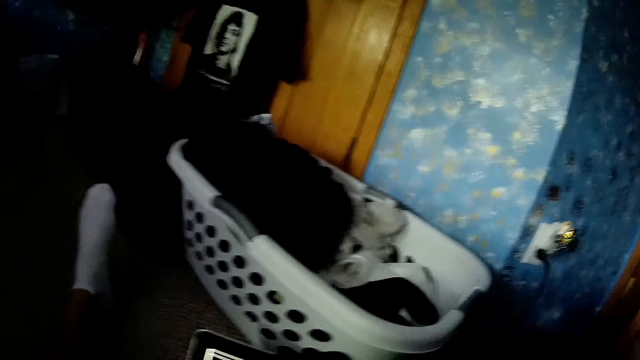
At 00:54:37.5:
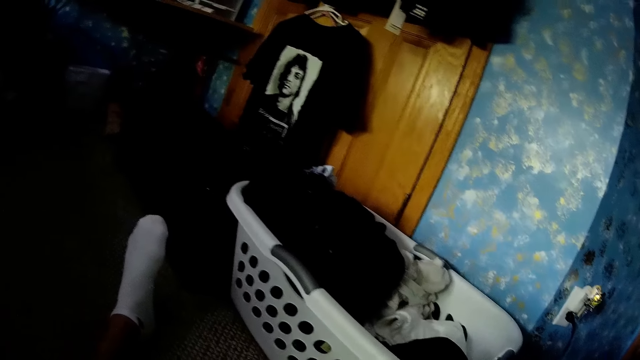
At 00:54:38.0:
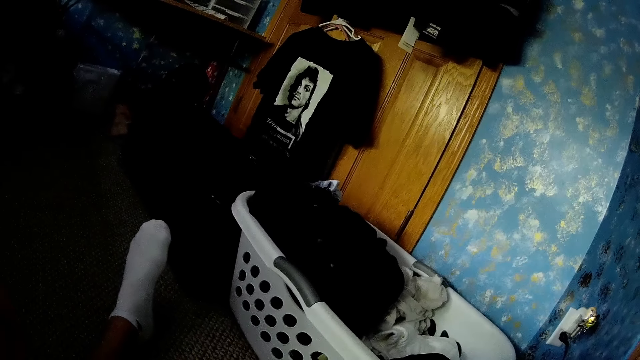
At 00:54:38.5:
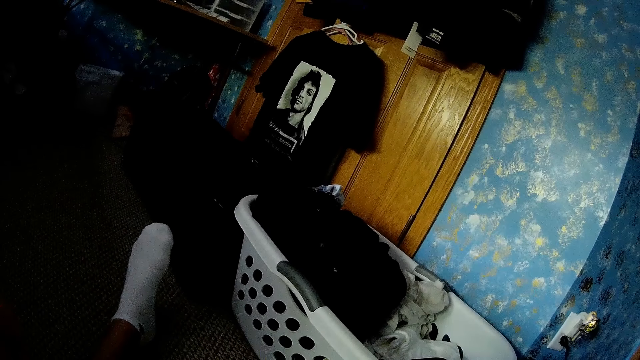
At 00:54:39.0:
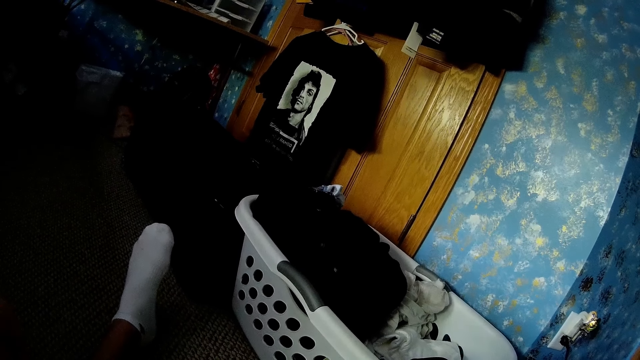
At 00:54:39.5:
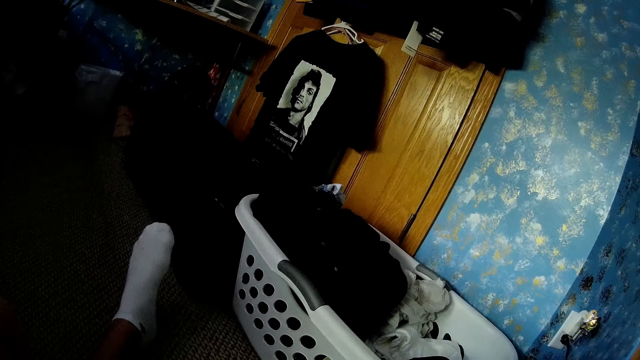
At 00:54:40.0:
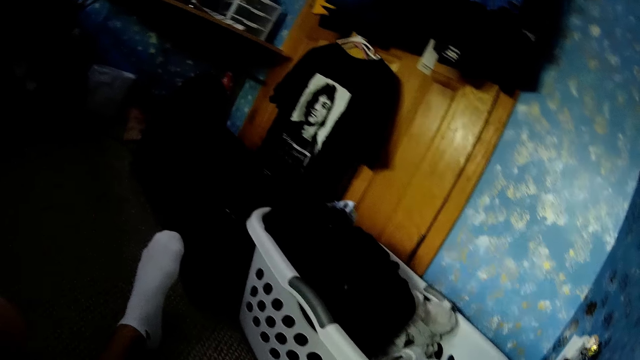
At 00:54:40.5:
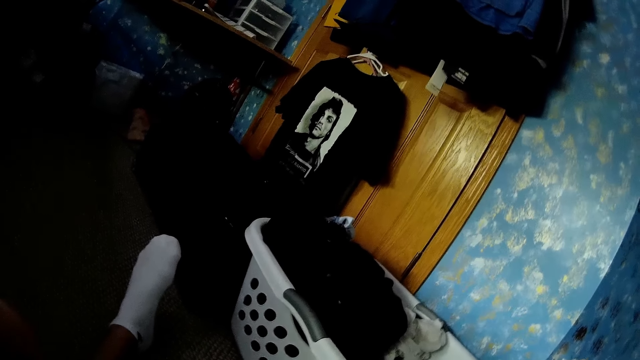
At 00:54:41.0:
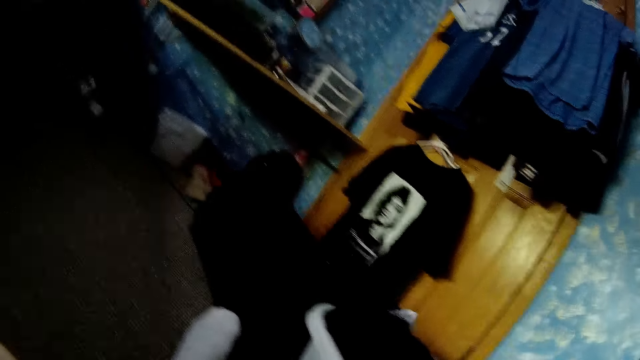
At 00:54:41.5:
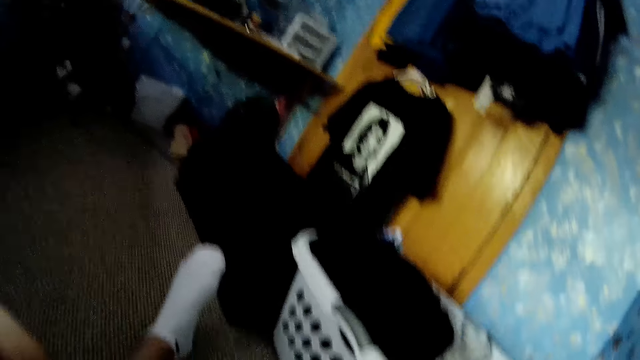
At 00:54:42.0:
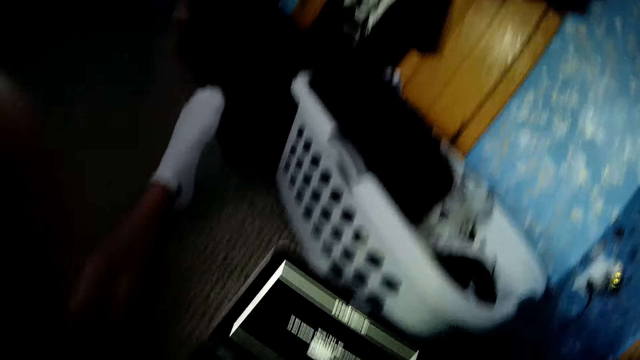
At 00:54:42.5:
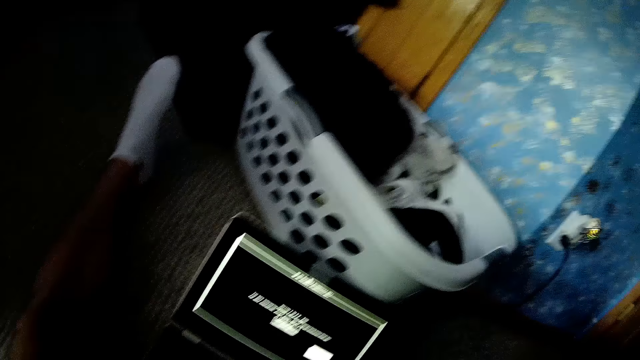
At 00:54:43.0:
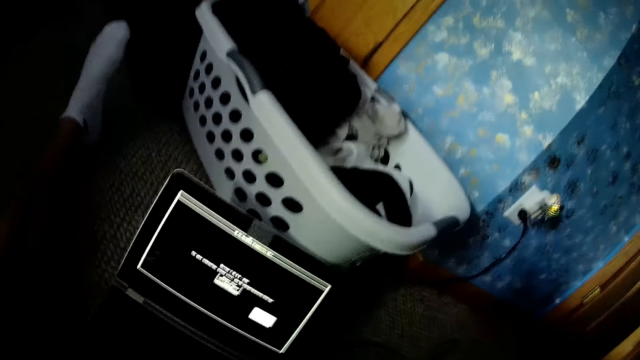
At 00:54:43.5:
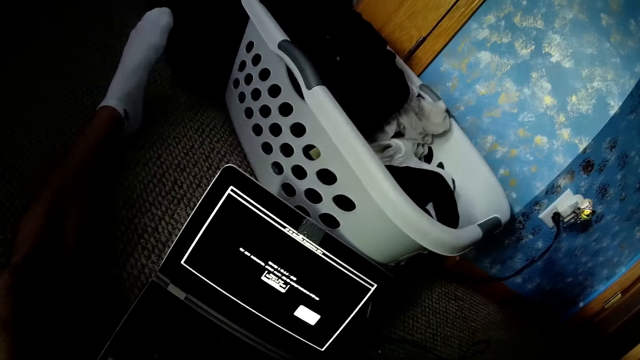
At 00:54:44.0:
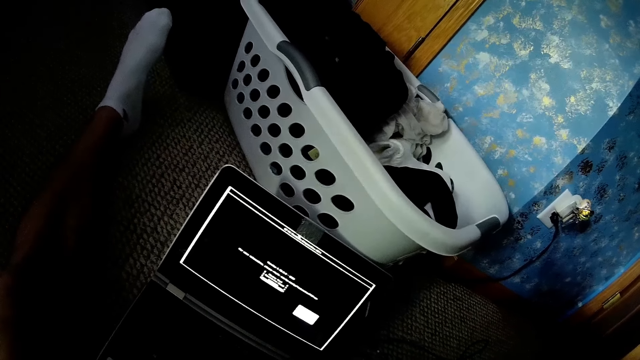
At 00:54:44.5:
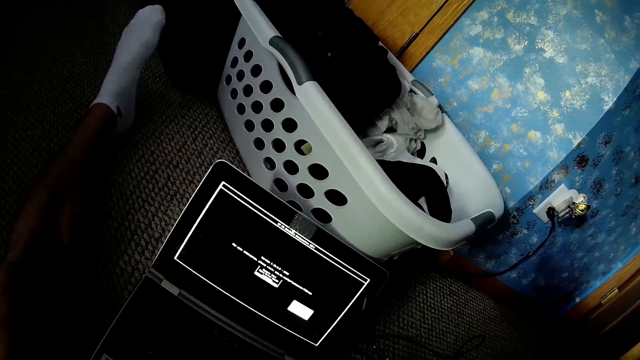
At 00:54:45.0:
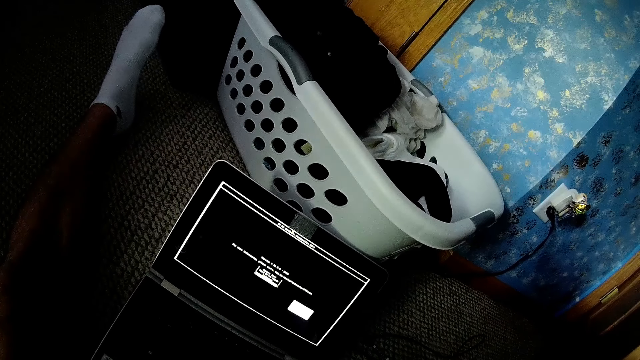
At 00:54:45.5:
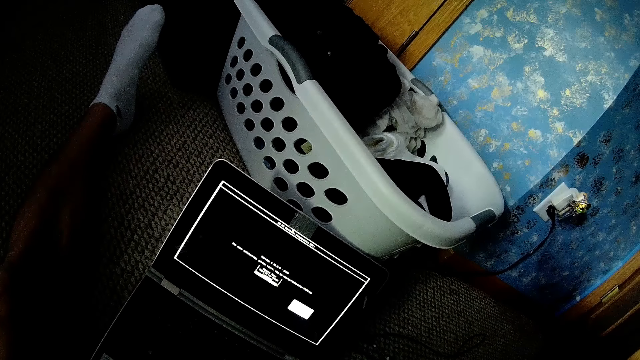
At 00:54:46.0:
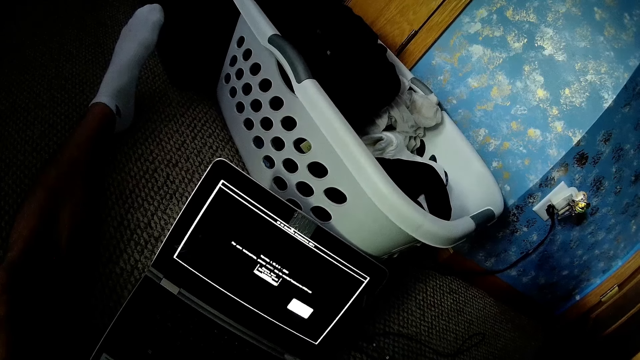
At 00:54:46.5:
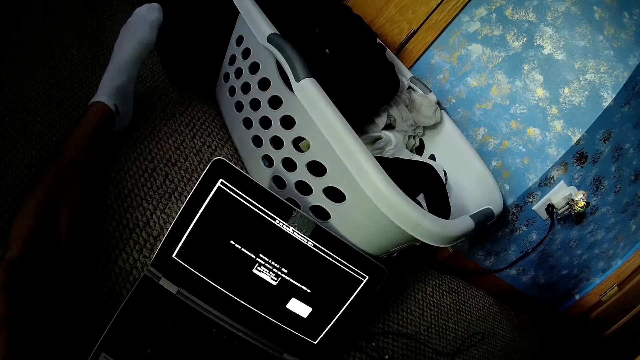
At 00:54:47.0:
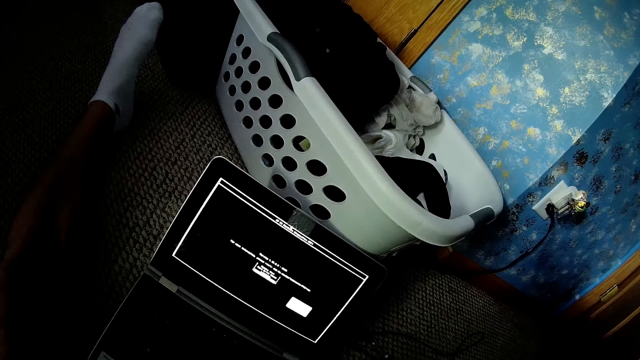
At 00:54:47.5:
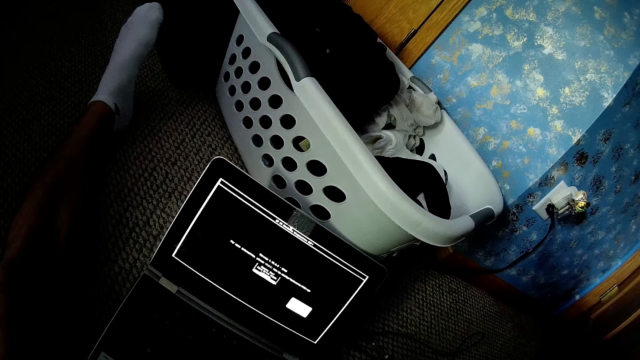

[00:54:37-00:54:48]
The camera wearer looks around. They look around again. They look down. They look at a laptop.

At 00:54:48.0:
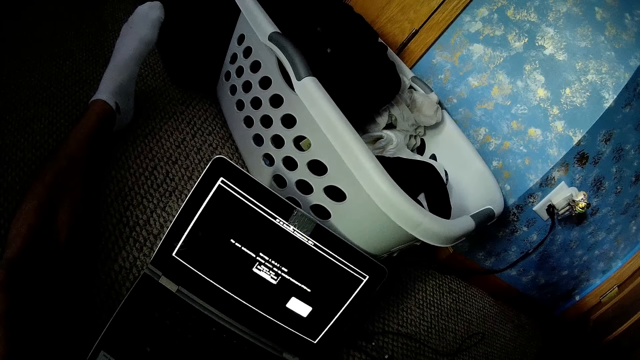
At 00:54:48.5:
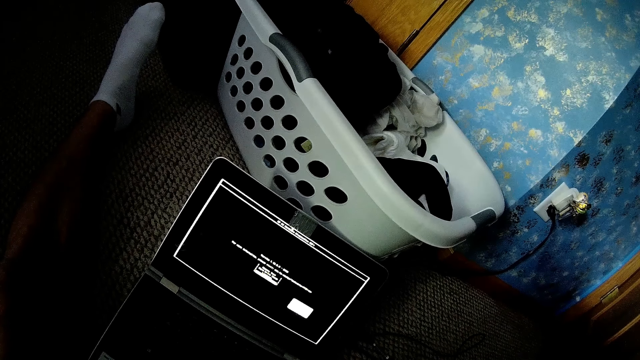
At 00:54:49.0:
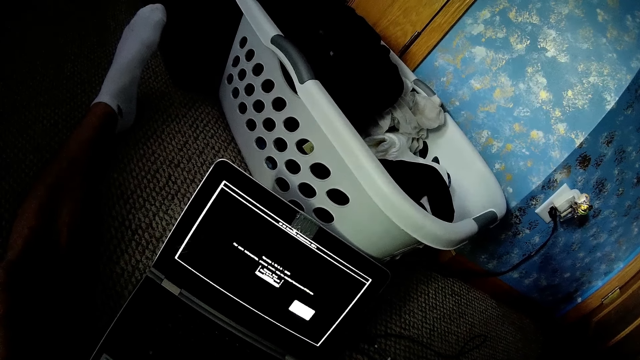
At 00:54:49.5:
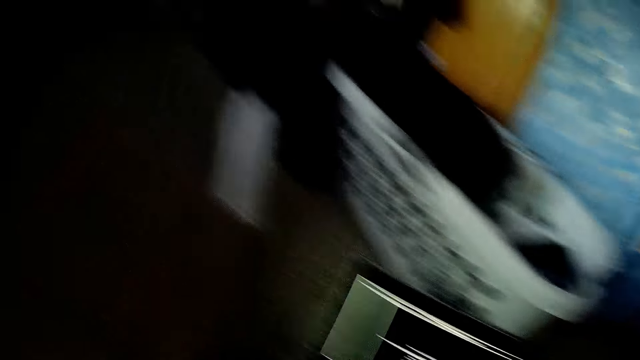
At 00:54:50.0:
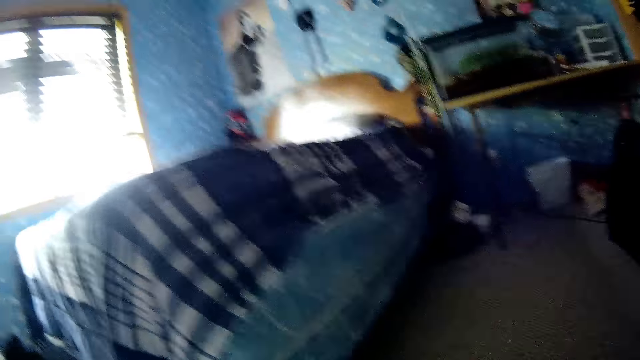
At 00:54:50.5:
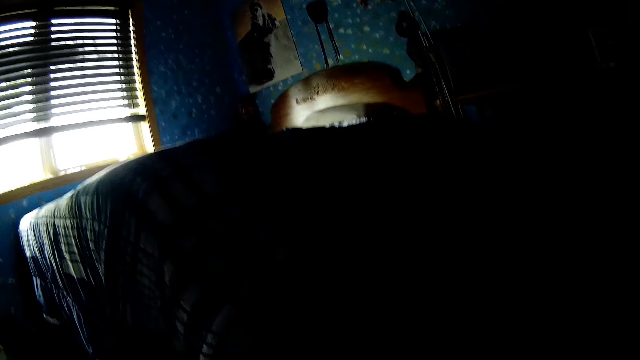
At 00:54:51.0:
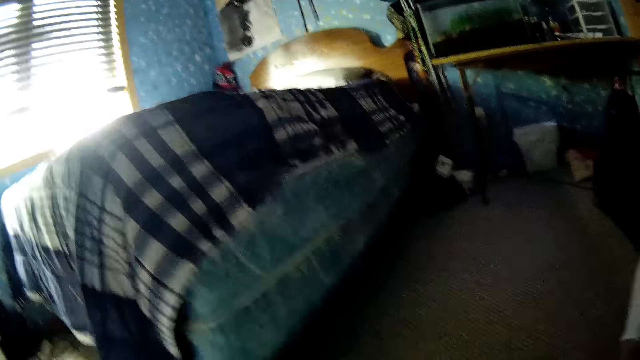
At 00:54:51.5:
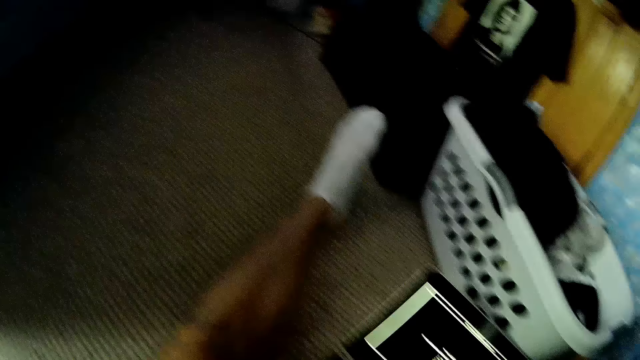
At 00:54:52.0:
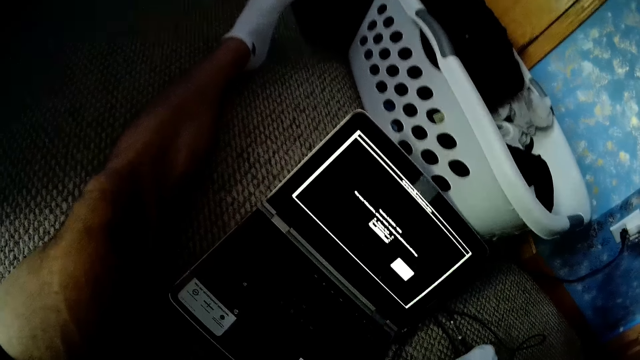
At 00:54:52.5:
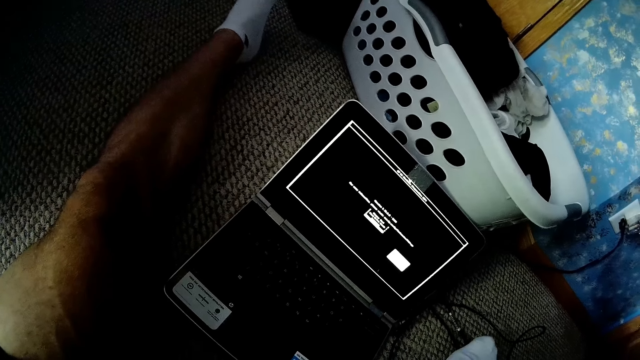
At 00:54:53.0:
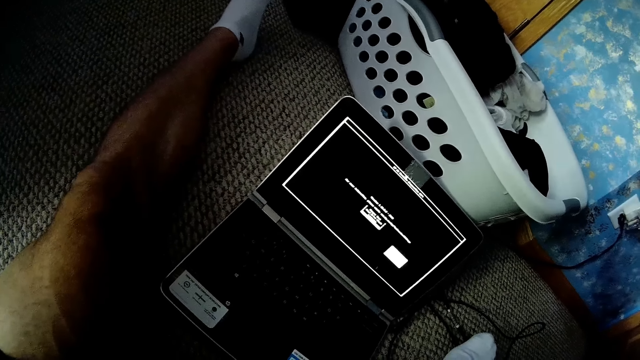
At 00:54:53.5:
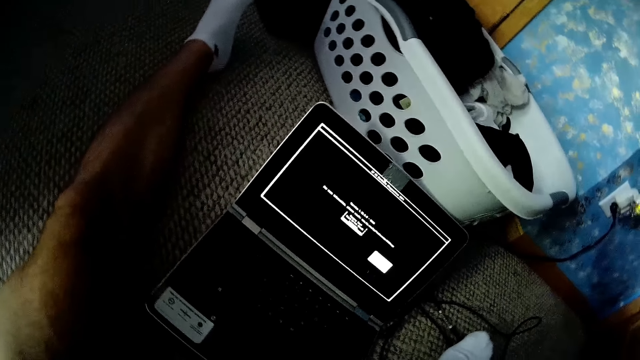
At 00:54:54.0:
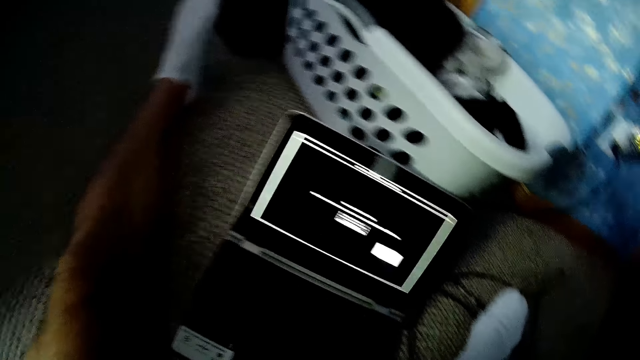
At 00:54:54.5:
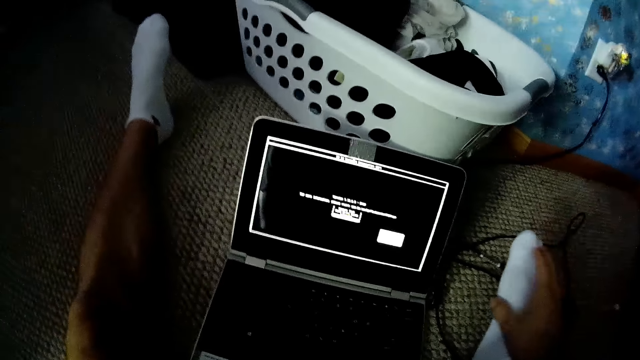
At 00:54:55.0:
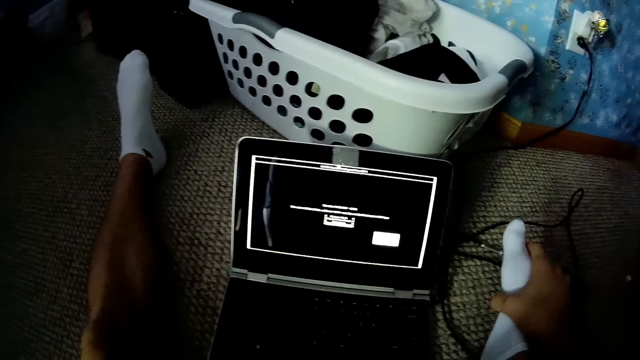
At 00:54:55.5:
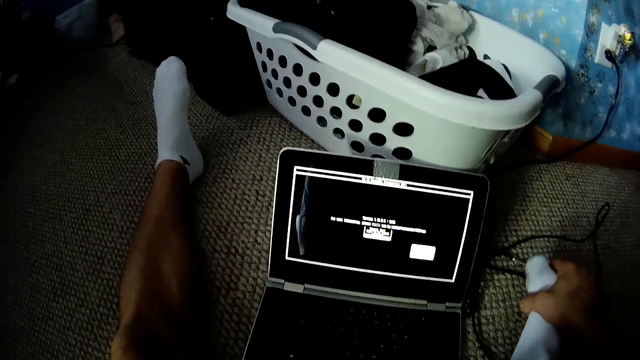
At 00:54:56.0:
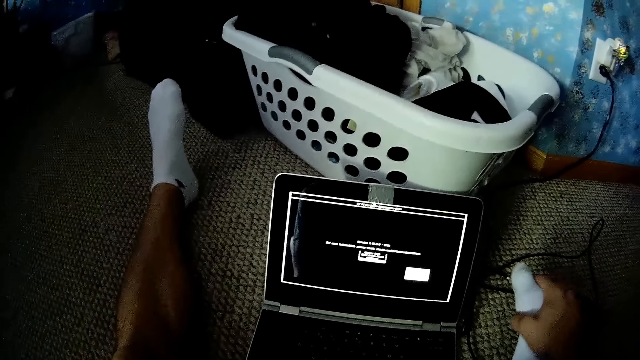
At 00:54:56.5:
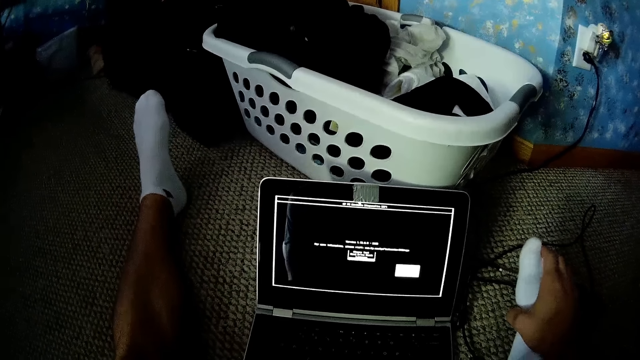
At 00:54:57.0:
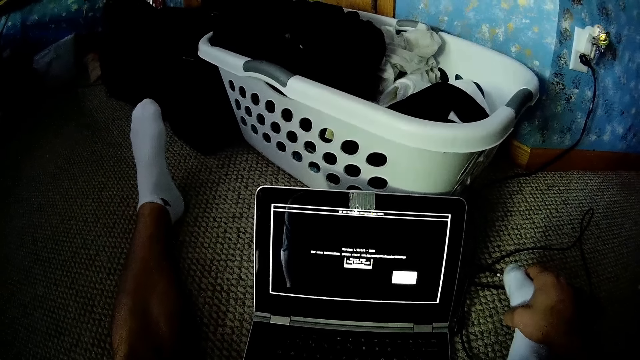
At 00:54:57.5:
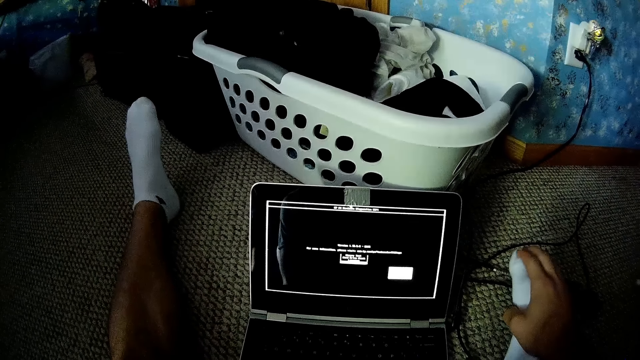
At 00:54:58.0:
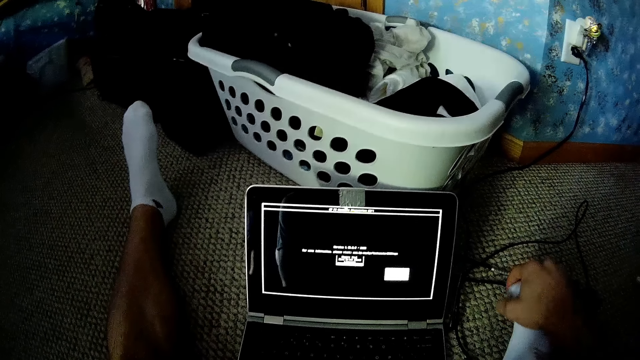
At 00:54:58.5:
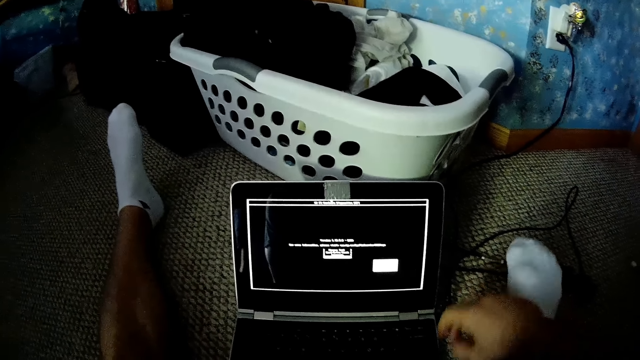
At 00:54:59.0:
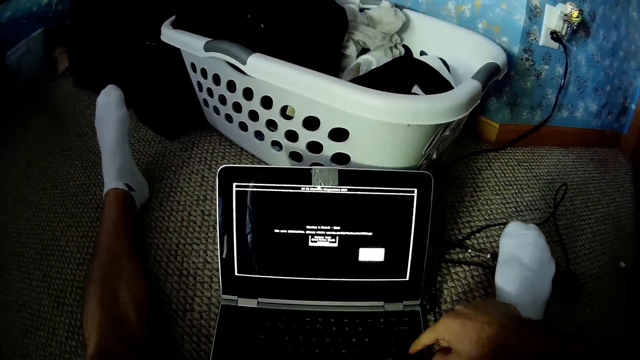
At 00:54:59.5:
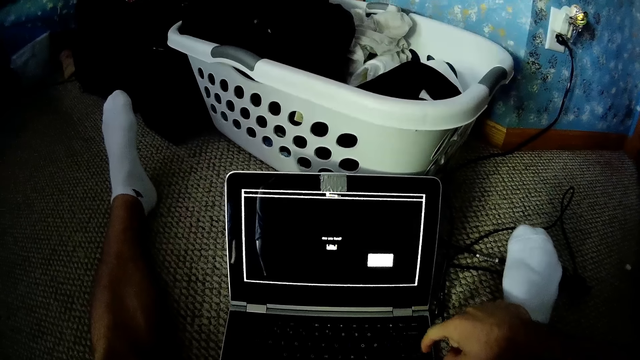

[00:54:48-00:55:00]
The camera wearer looks around. They look around again. They look at the laptop. They touch a toe.
